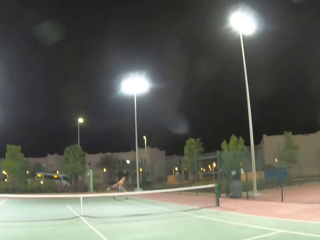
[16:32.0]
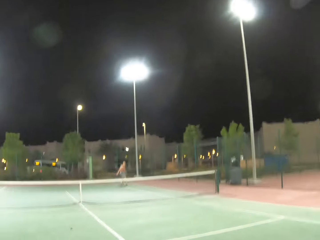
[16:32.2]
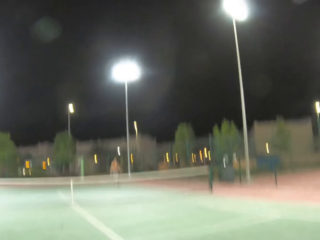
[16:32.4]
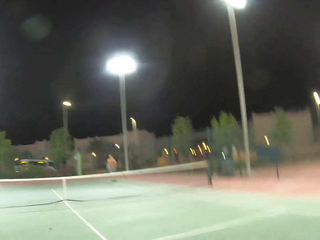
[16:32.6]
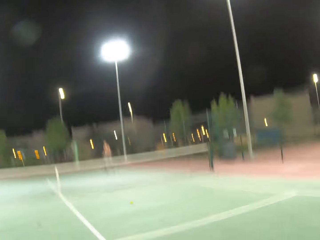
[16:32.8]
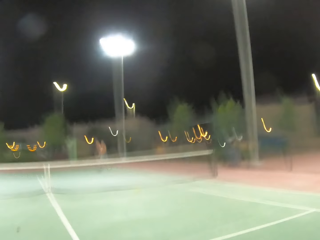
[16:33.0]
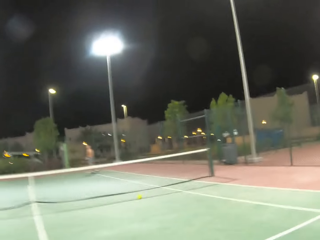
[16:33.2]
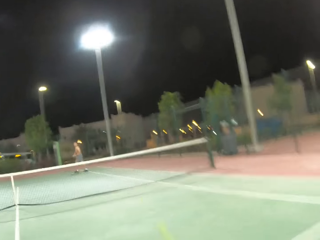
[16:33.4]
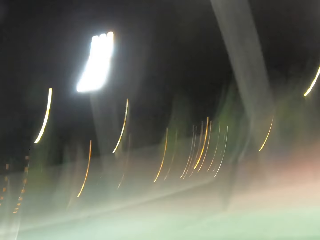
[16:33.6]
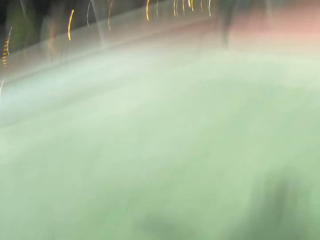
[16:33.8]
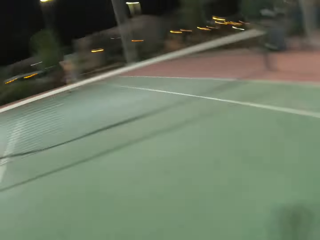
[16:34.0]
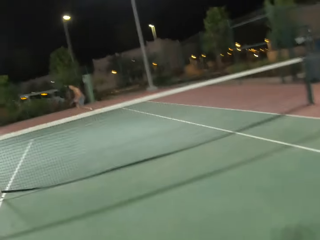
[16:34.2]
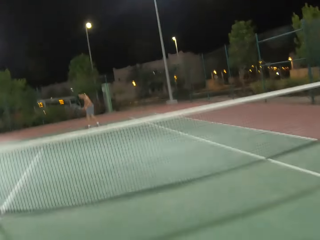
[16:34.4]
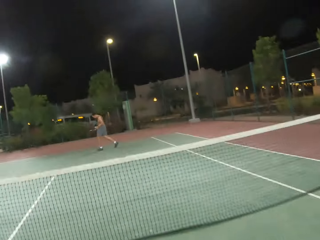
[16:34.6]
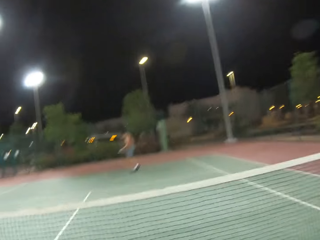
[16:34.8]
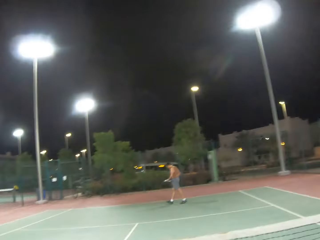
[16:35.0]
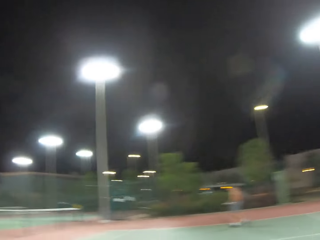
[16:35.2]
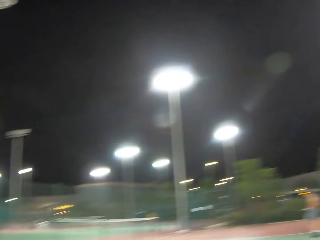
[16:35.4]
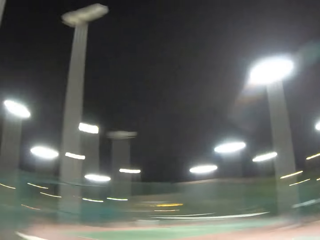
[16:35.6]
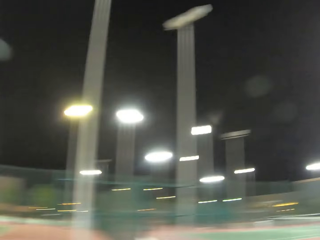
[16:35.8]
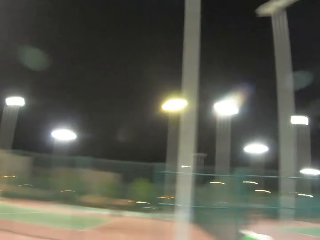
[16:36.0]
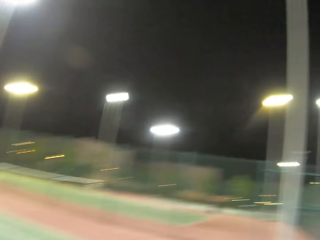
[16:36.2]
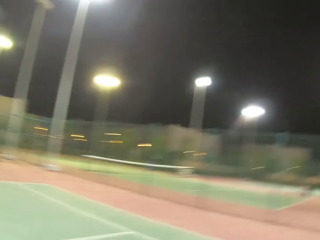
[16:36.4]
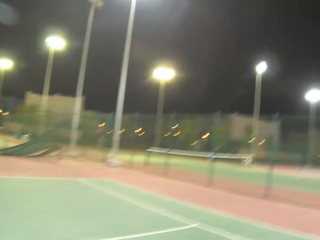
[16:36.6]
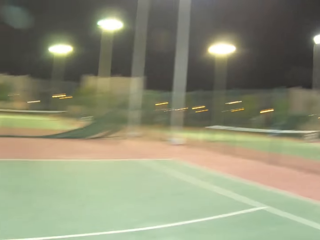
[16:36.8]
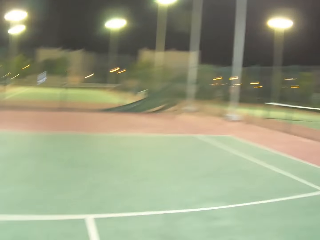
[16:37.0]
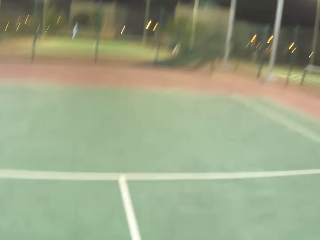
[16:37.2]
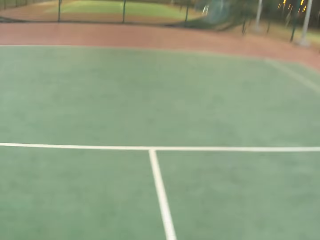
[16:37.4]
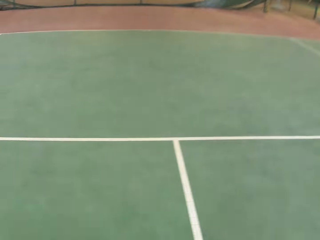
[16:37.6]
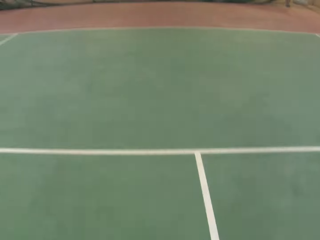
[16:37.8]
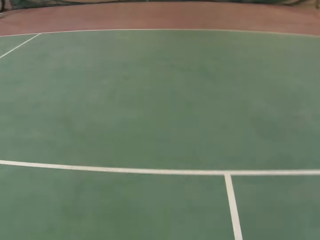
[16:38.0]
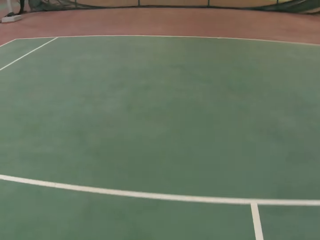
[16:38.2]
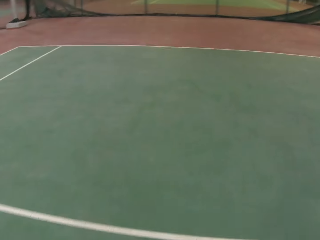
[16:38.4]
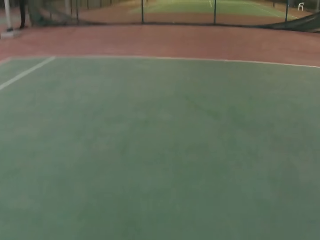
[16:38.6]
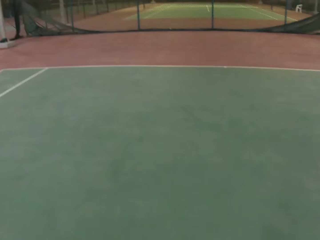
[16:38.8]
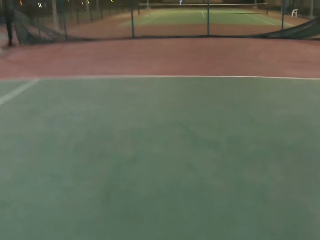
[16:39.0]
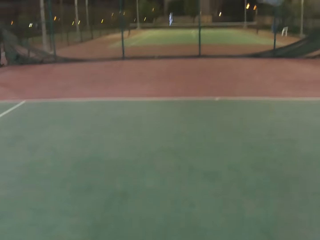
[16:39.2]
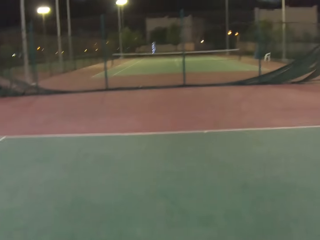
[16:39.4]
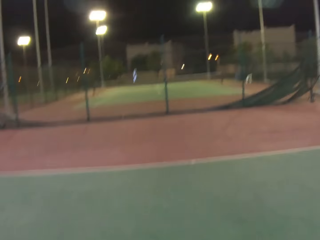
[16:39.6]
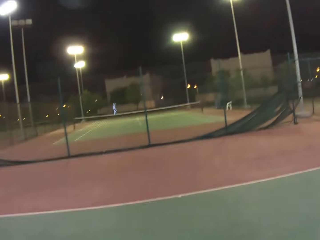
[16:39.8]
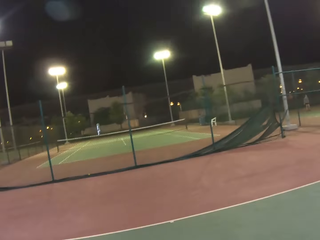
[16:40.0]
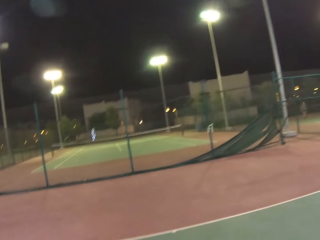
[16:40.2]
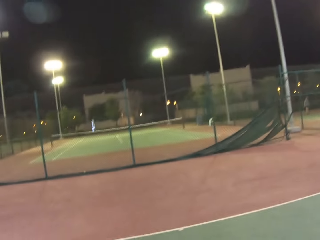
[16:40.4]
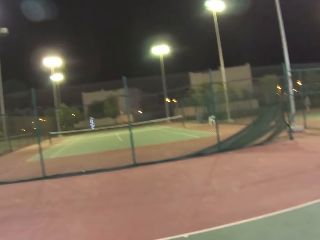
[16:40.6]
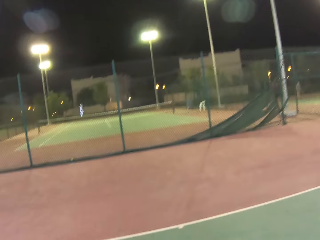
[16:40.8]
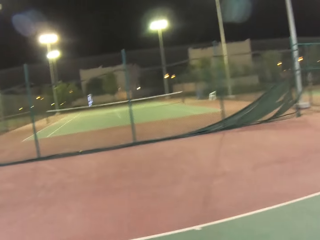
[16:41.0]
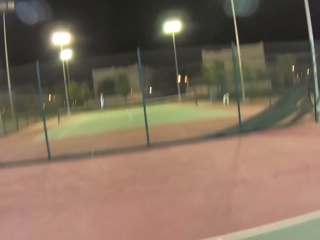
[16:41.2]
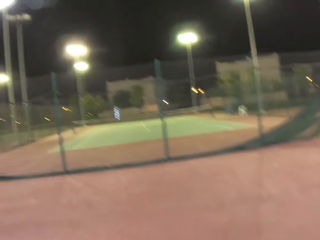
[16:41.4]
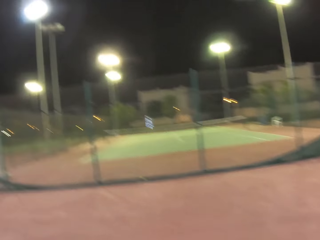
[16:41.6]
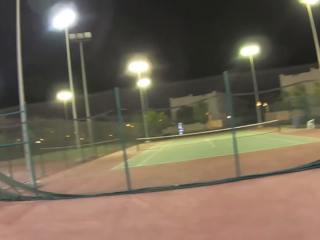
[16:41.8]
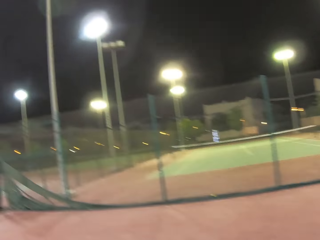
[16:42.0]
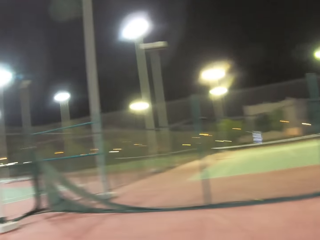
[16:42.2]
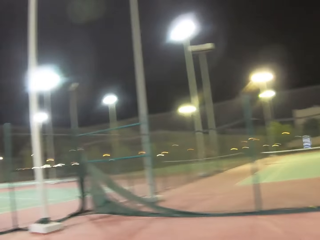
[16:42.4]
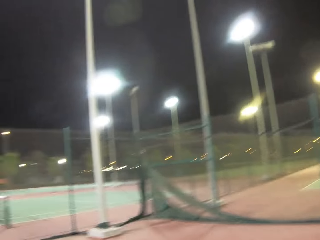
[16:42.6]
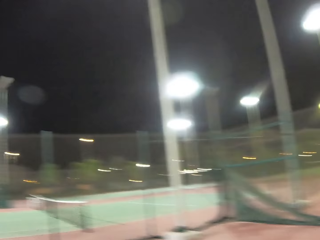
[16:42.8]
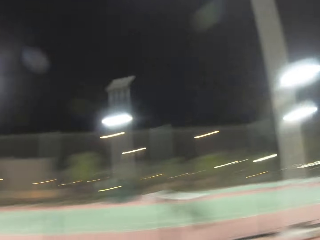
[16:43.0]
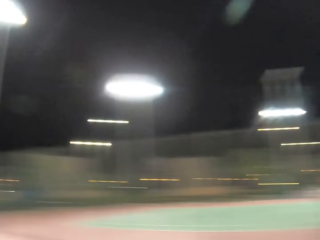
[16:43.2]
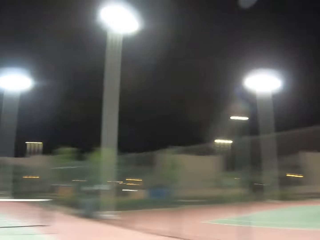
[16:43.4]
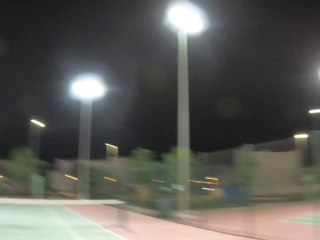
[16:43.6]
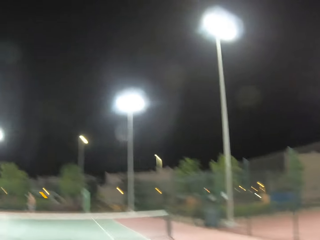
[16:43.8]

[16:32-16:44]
The man plays tennis with the camera wearer. The man passes a tennis ball with a racket. The camera wearer passes the tennis ball with a racket. They walk around on the tennis court.

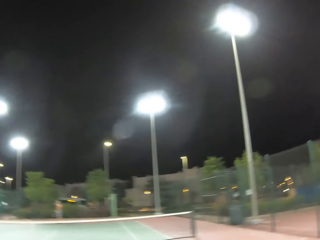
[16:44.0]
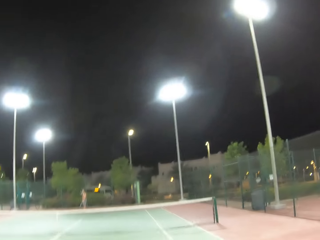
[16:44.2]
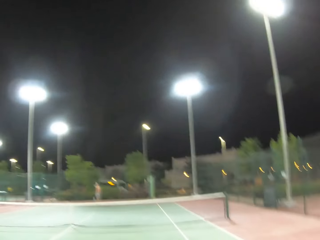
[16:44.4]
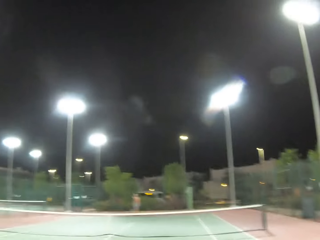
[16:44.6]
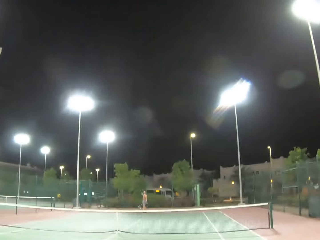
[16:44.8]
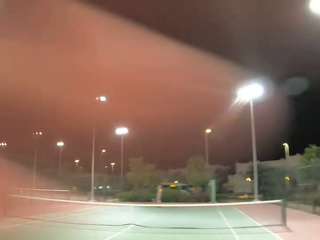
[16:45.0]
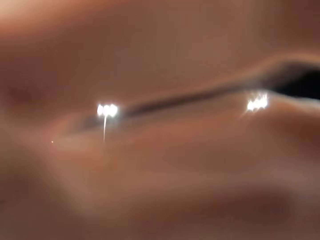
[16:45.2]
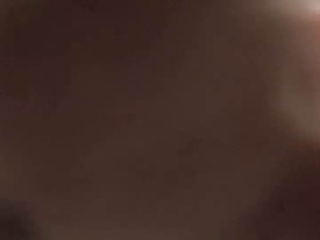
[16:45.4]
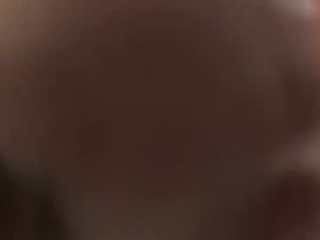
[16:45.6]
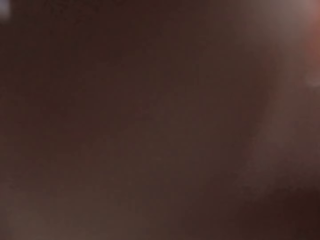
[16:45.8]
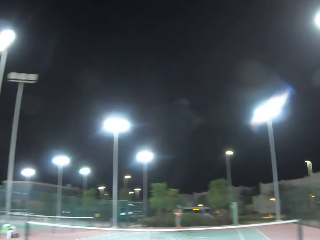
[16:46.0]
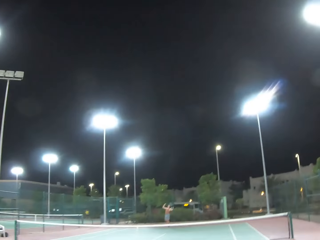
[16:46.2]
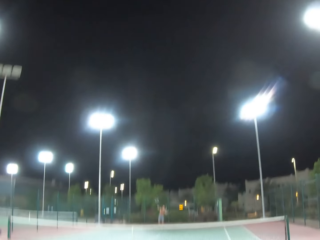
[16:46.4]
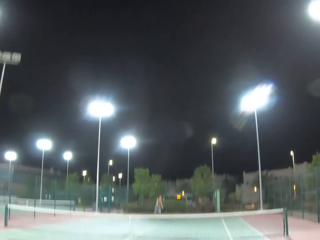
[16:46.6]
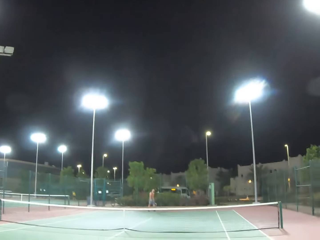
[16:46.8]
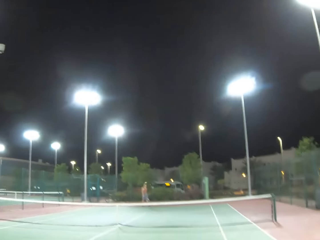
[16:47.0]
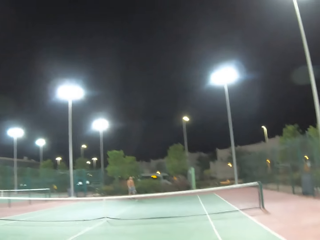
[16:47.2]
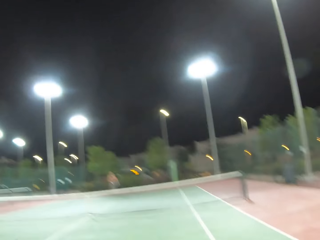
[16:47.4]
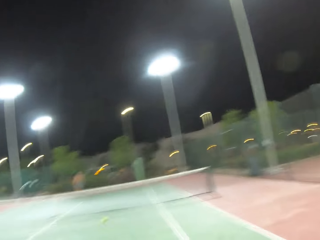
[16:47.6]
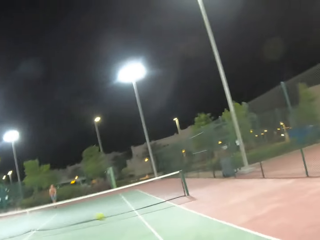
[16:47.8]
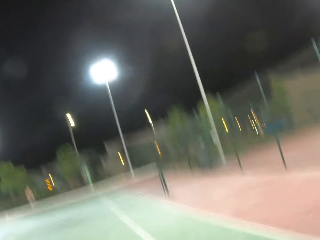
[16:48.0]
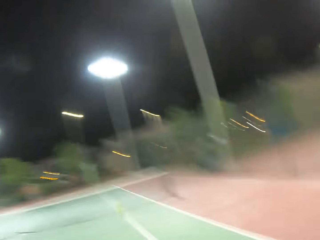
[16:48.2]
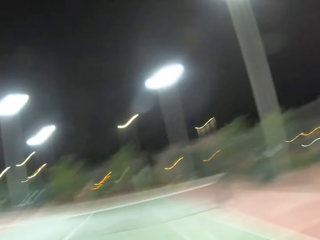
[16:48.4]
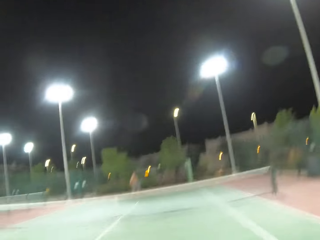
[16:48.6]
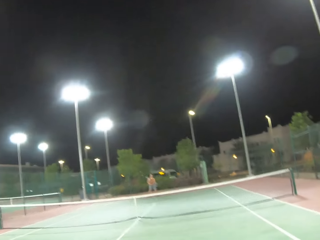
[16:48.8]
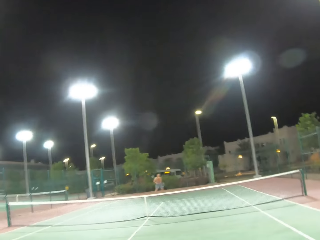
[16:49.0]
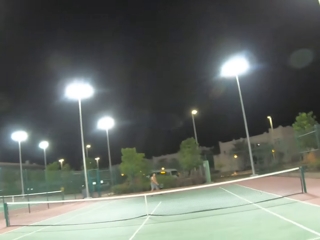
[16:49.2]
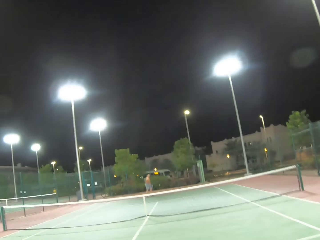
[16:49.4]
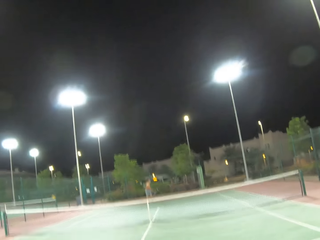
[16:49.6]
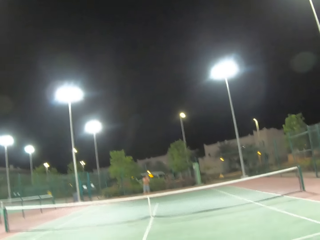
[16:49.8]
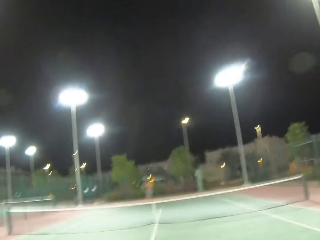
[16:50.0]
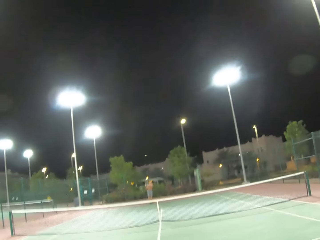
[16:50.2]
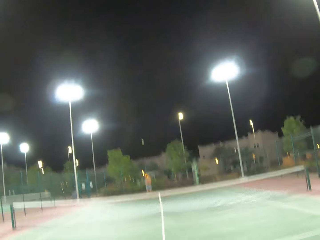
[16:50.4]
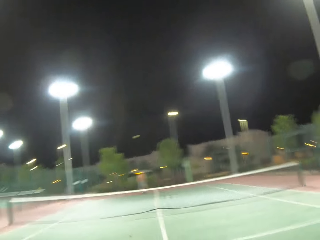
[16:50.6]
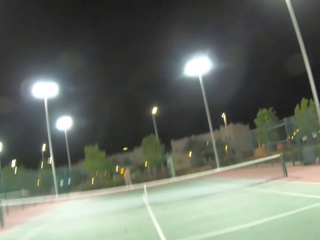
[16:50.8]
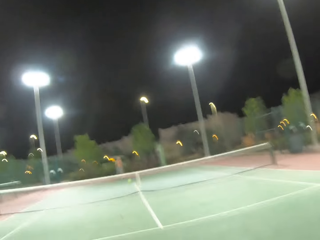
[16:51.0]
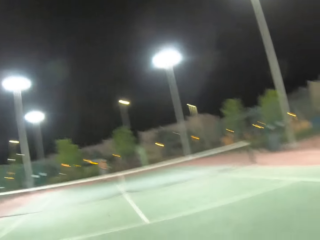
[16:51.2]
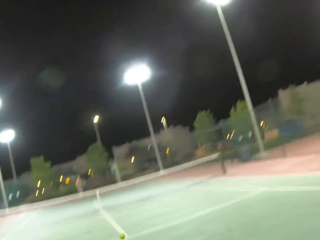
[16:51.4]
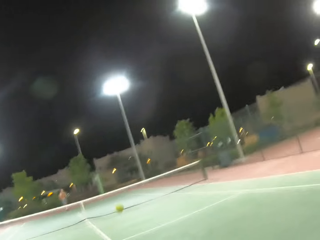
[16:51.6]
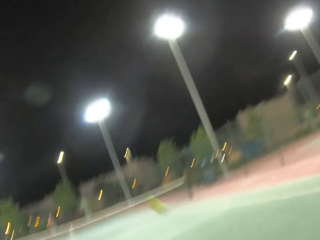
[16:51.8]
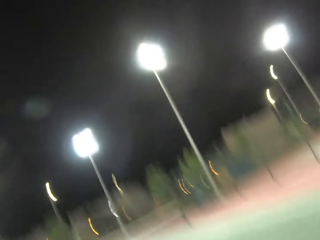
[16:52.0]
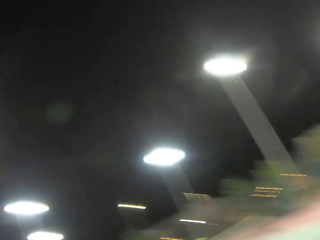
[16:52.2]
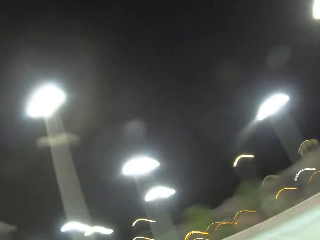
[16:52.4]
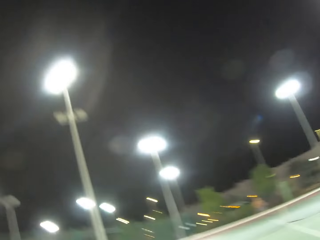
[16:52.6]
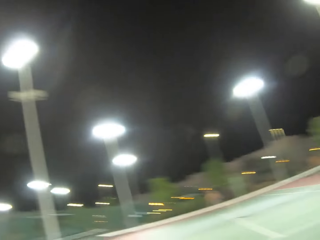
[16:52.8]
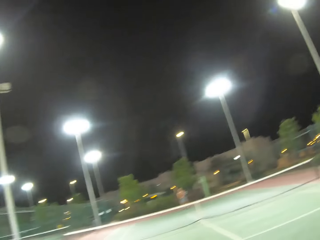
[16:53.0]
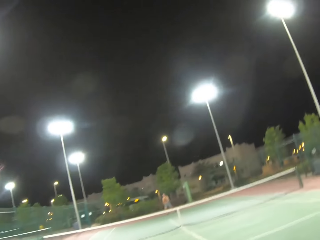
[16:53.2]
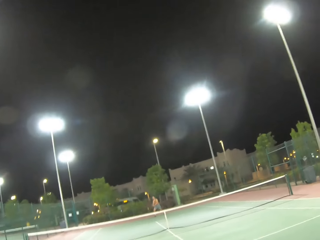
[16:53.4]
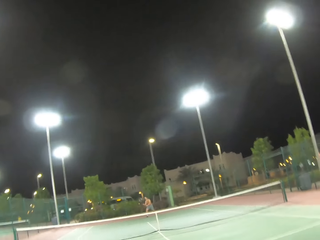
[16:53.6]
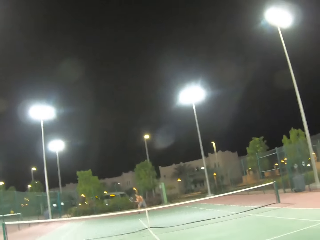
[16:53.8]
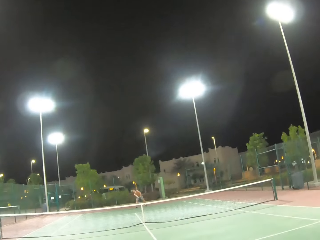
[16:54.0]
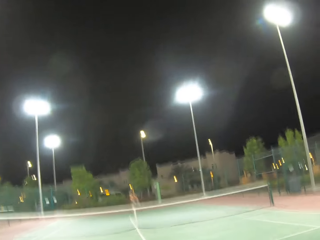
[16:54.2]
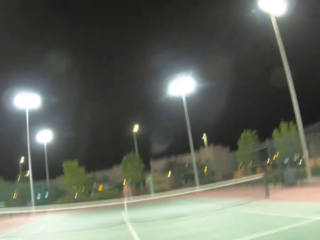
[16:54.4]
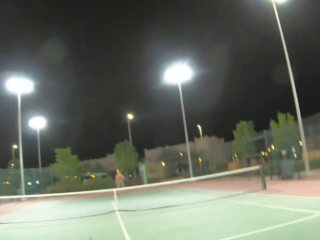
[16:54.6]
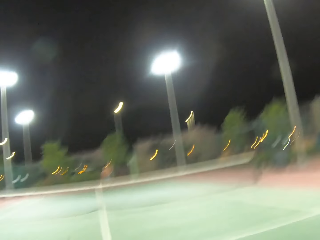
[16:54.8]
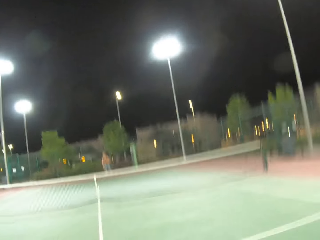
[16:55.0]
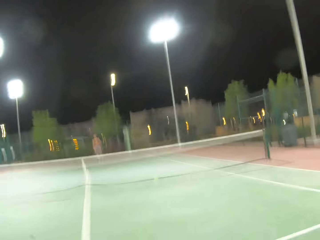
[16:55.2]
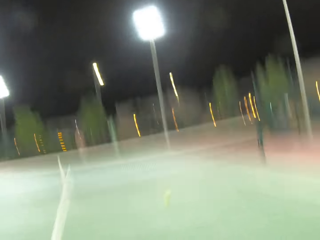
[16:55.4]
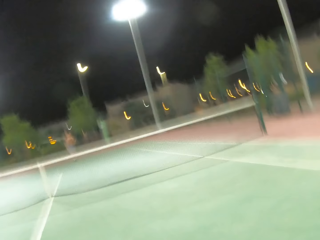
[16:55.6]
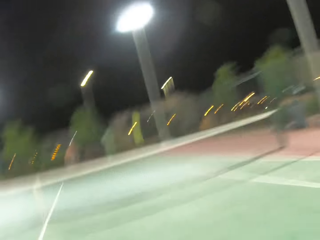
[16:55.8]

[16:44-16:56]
The camera wearer raises a hand towards something in the tennis court. They withdraw the hand from the something. A man passes a tennis ball with a racket. The man plays tennis with the camera wearer. The camera wearer passes the tennis ball with a racket.
